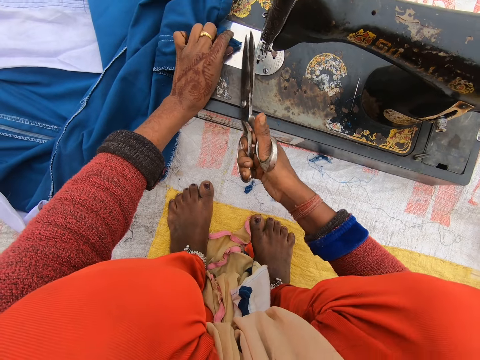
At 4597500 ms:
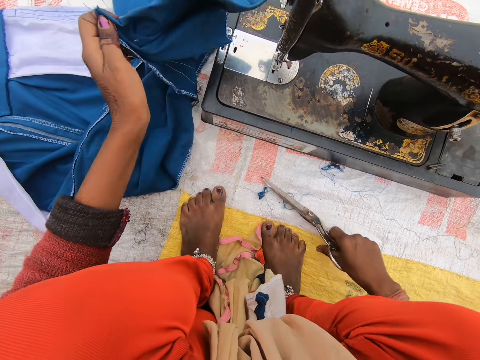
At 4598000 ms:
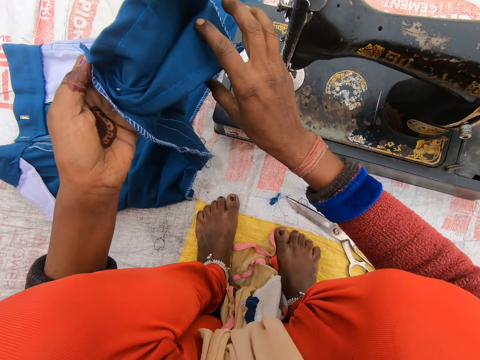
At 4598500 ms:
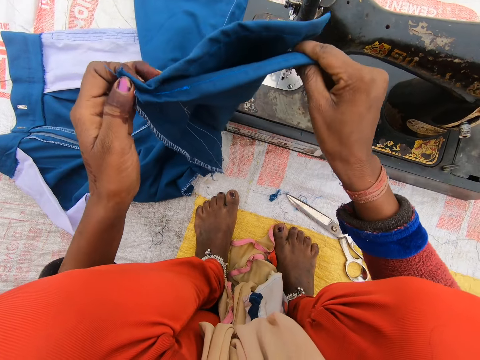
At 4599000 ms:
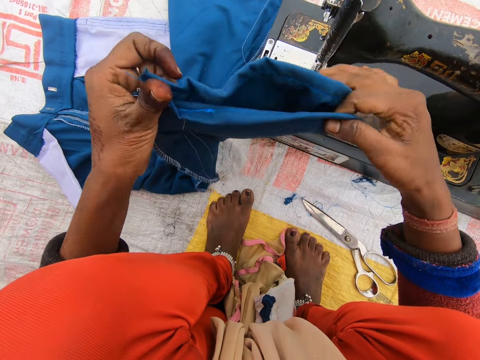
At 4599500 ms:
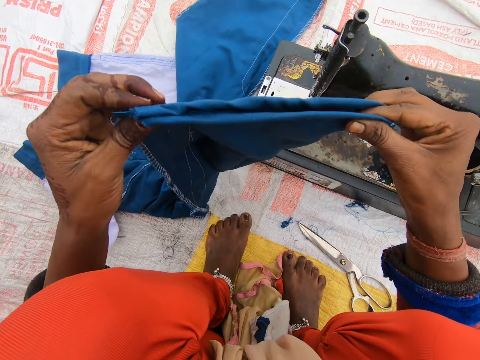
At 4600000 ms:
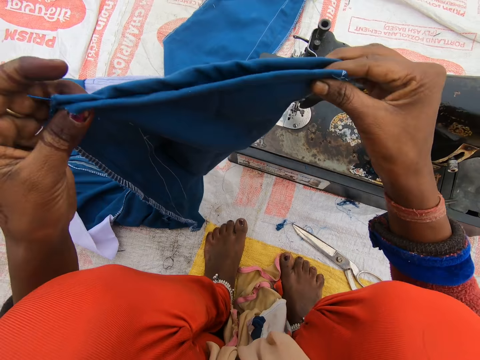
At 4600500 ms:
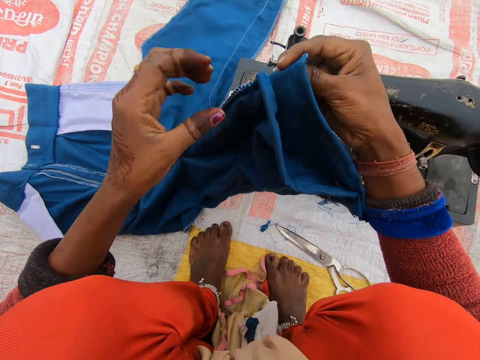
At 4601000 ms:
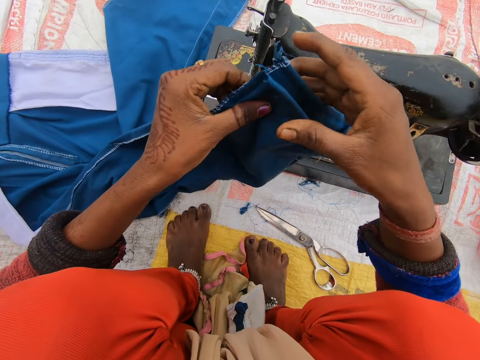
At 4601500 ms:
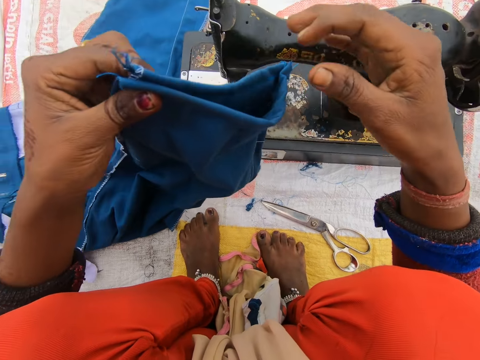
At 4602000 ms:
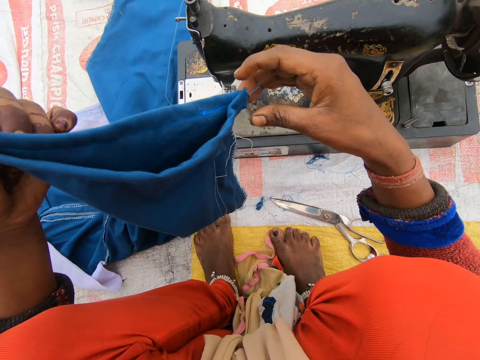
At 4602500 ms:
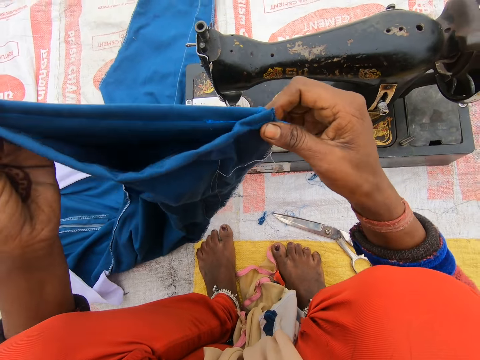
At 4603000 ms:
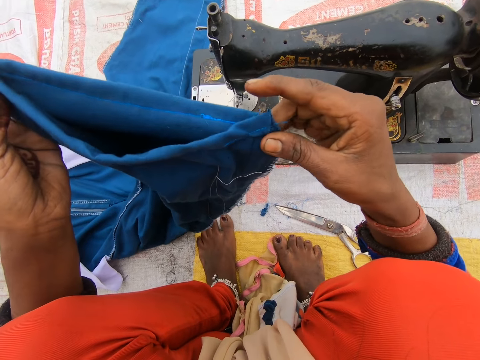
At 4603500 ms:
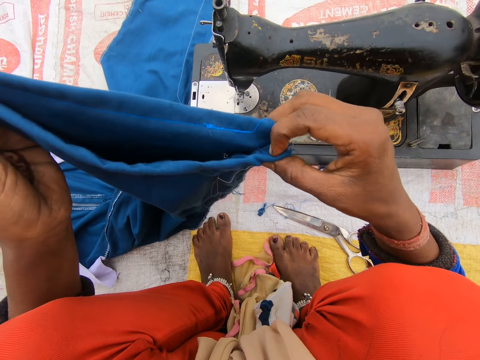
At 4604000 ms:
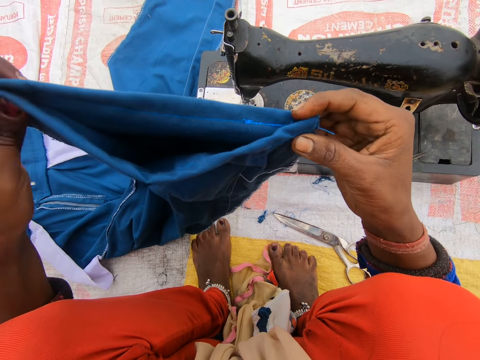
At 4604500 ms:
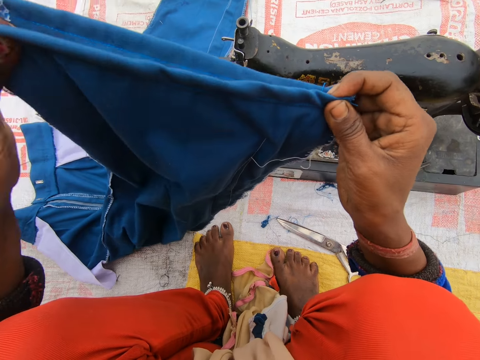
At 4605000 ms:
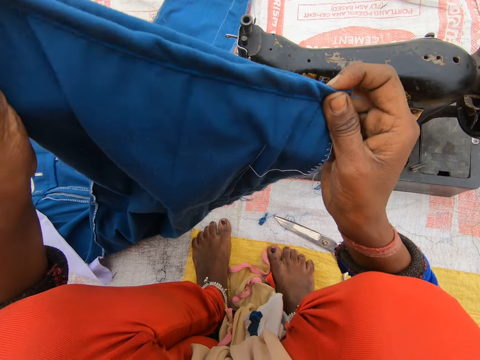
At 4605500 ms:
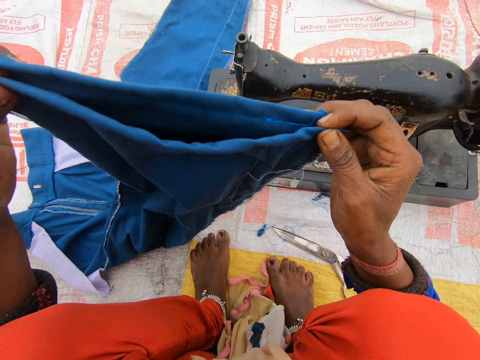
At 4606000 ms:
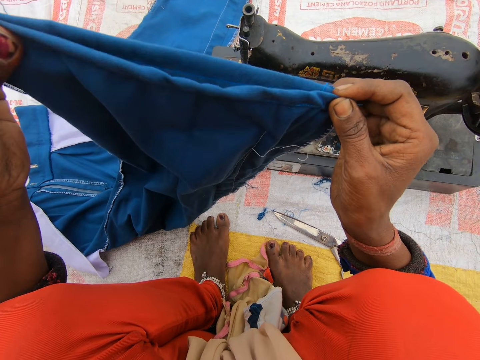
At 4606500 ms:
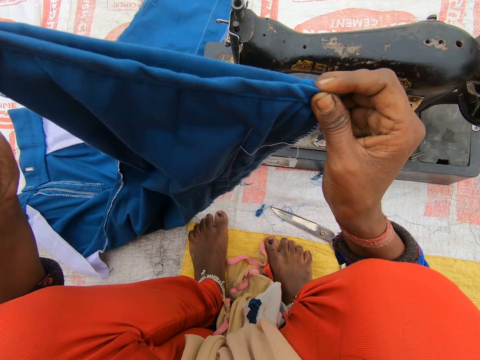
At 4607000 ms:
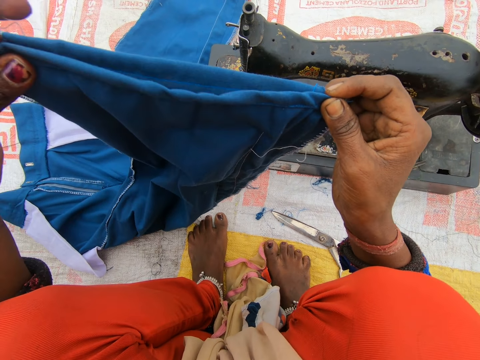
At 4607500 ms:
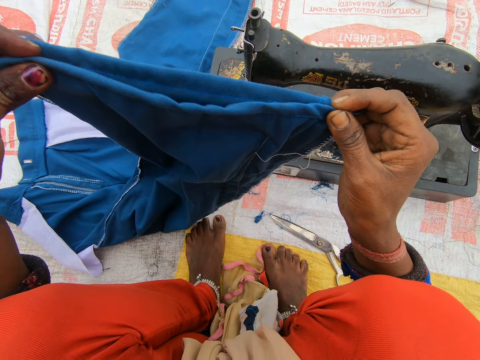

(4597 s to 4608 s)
The camera wearer cuts the thread on the trouser with the scissors. They drop the scissors on the sack. They adjust the trouser and examine the trouser.

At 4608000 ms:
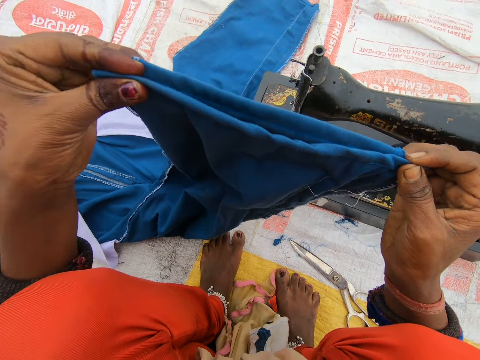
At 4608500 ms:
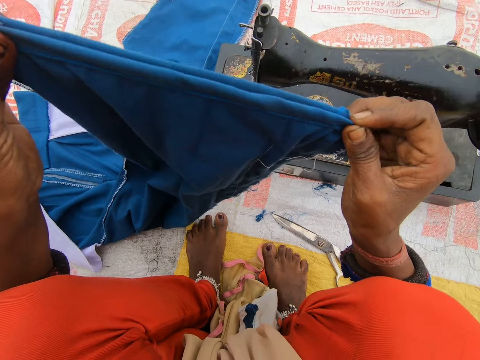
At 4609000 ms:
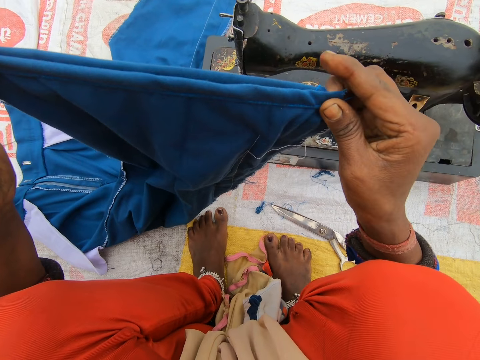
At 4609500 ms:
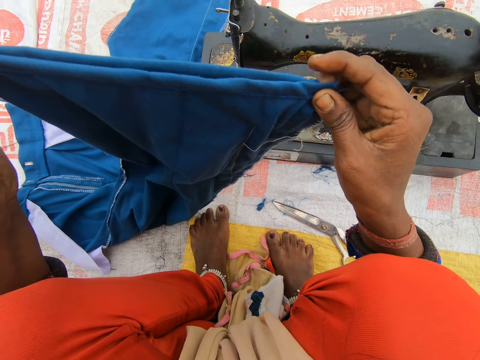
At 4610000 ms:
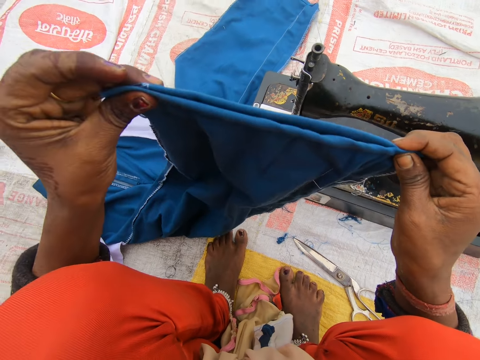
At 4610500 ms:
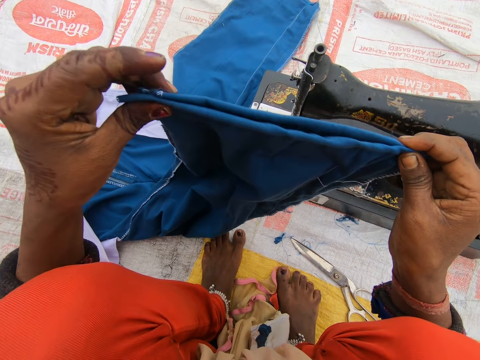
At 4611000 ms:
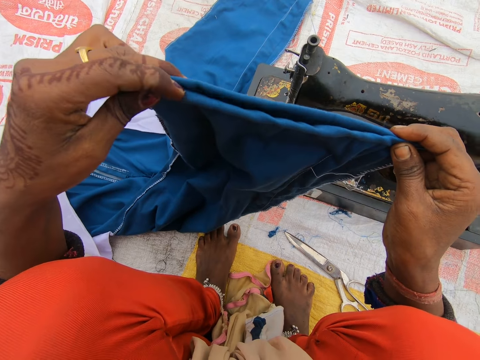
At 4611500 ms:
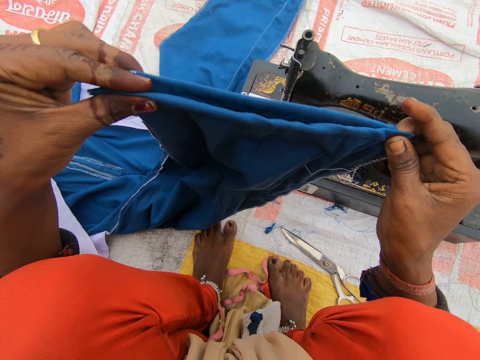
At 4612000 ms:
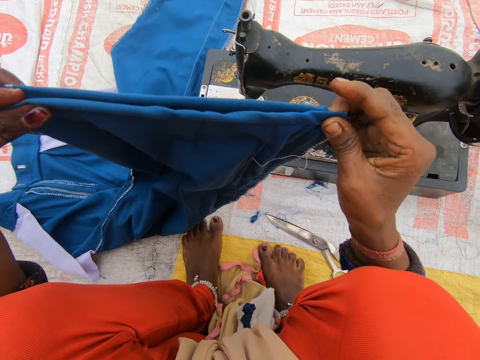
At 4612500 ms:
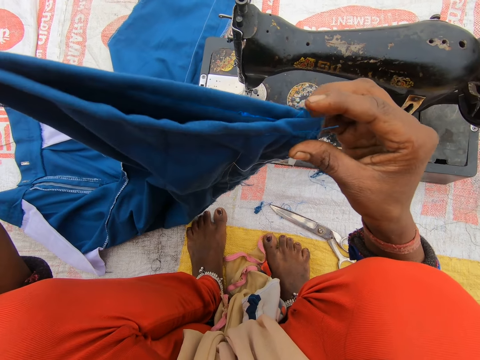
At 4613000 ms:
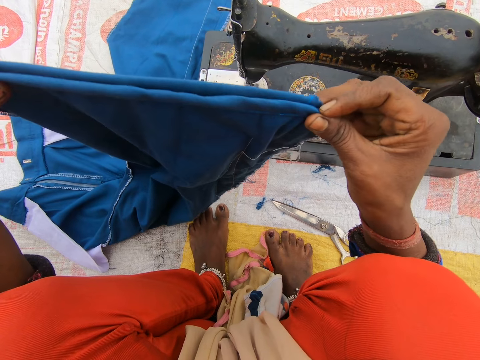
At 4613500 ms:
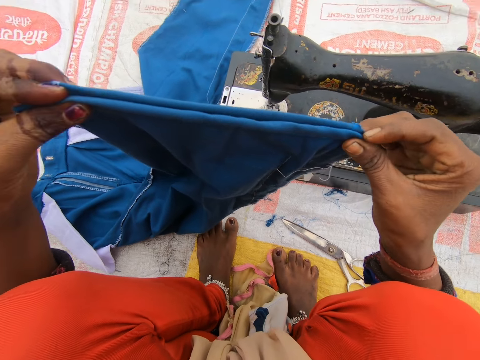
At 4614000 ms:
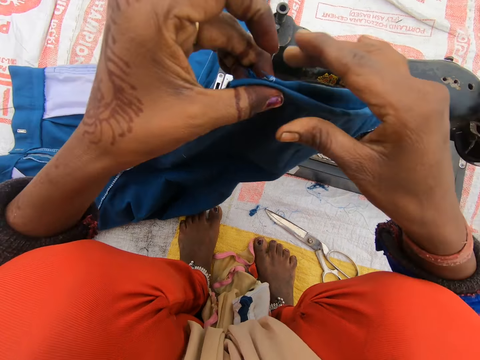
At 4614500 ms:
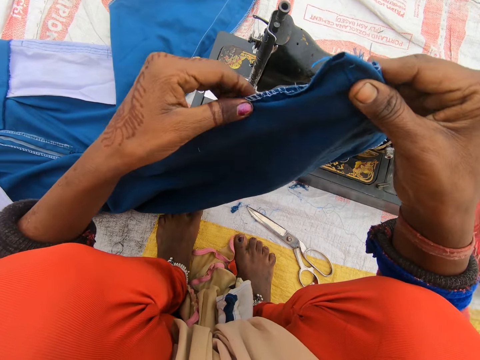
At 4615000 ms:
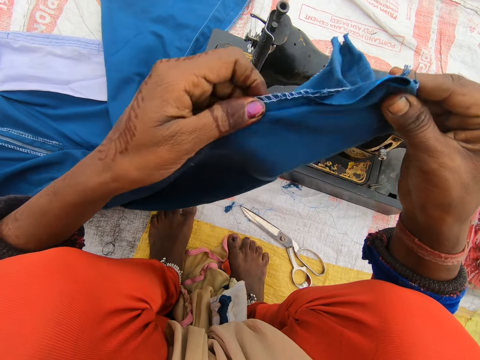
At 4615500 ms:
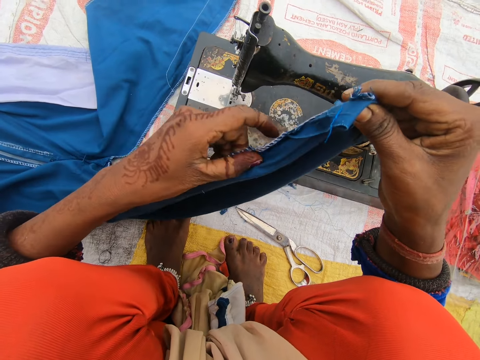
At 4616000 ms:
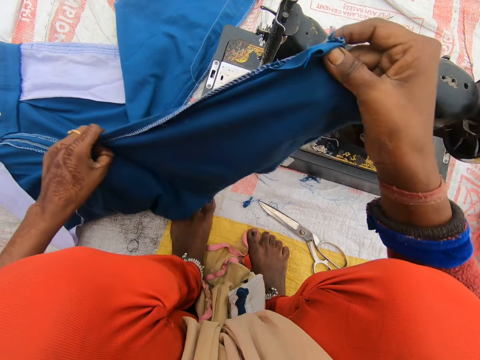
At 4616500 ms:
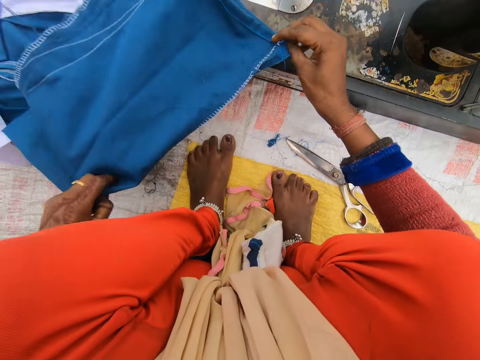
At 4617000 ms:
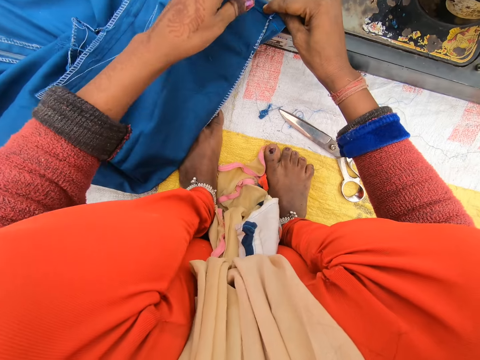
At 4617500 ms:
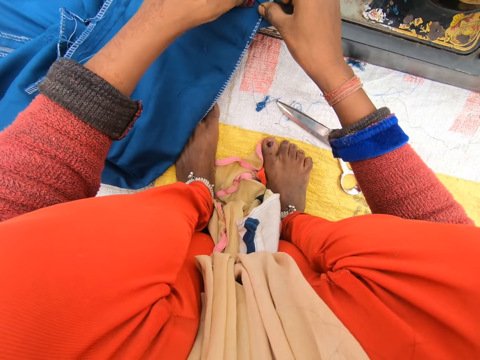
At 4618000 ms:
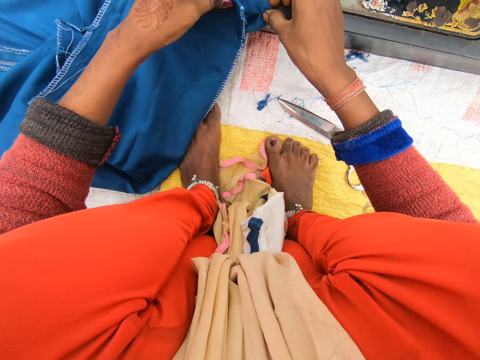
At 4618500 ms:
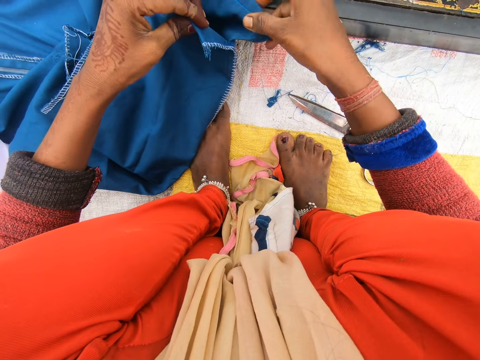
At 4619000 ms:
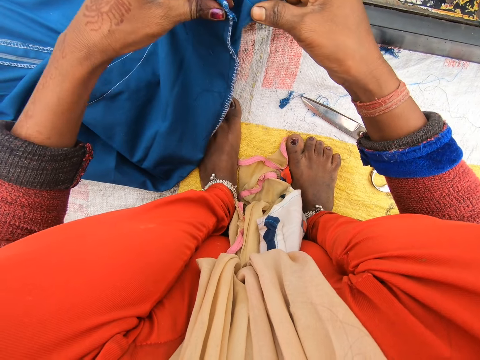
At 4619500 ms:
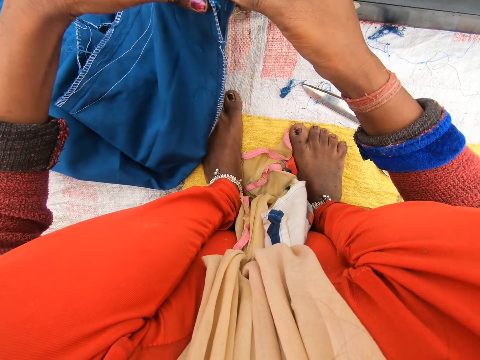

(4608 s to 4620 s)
The camera wearer places the trouser down. They inspect the trouser.

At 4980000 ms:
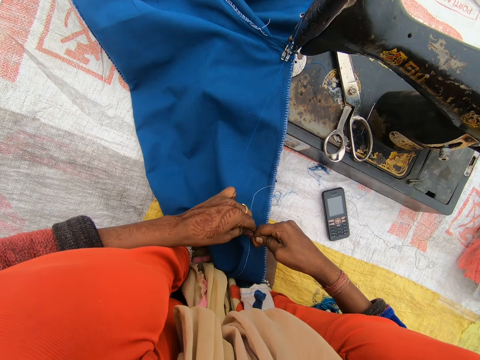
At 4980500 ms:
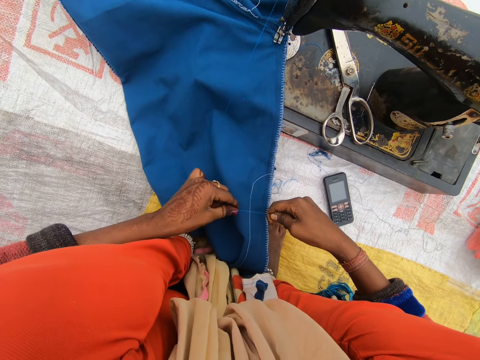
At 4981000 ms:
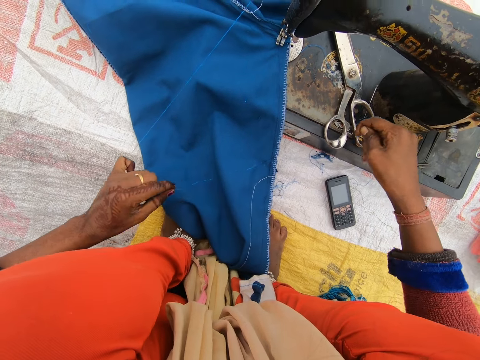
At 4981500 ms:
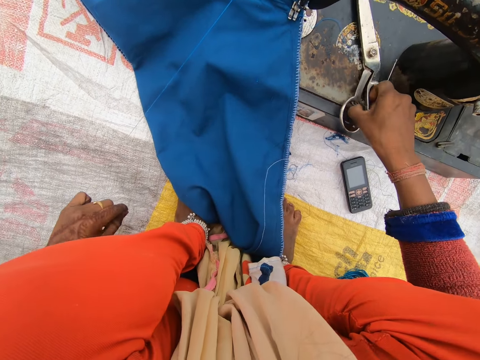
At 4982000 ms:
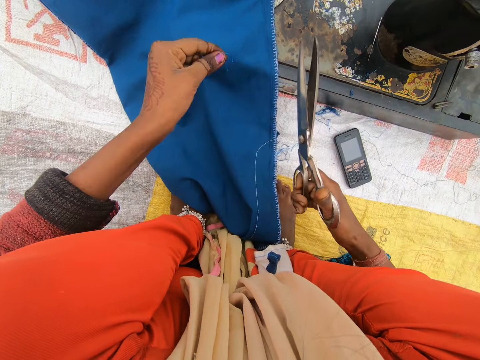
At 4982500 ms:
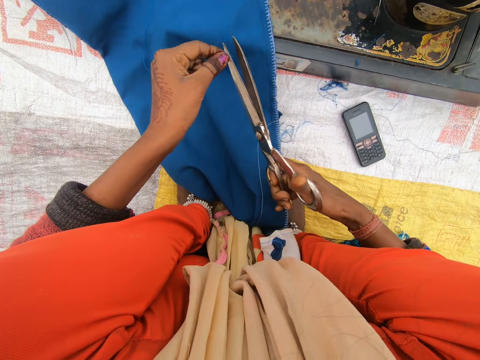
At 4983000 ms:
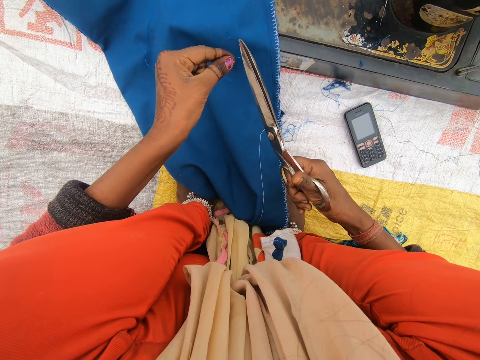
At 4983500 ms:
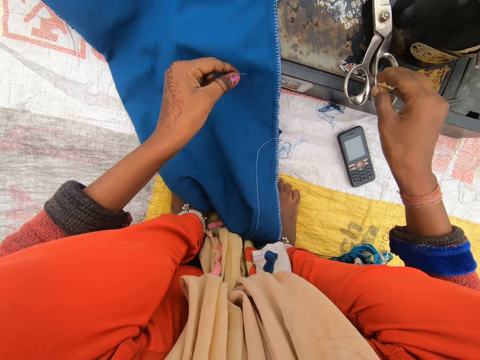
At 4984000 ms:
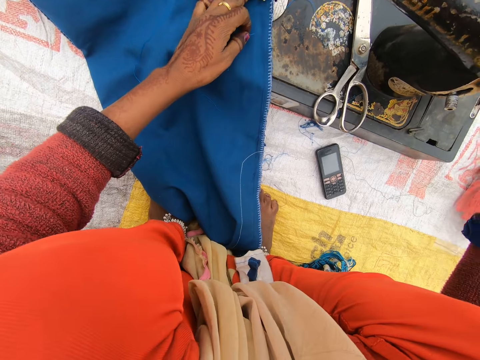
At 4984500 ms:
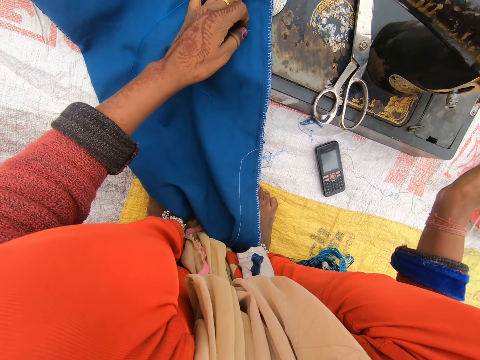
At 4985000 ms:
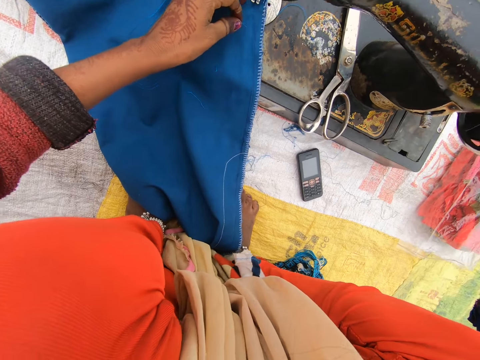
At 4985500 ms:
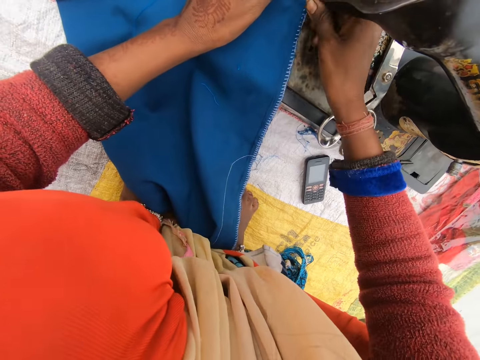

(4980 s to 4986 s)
The camera wearer picks up the scissors from the sewing machine. She cuts the thread with the scissors. She drops the scissors on the sewing machine. She touches the machine. She rolls the wheel of the machine with her right hand.
